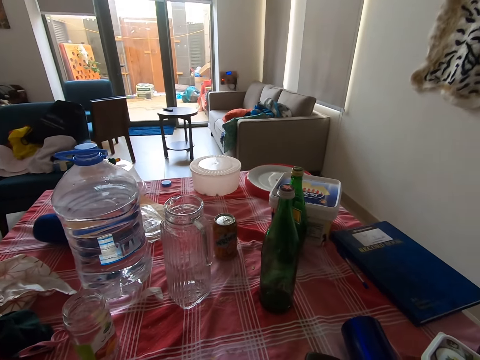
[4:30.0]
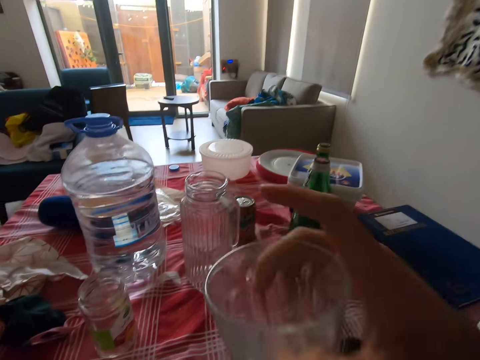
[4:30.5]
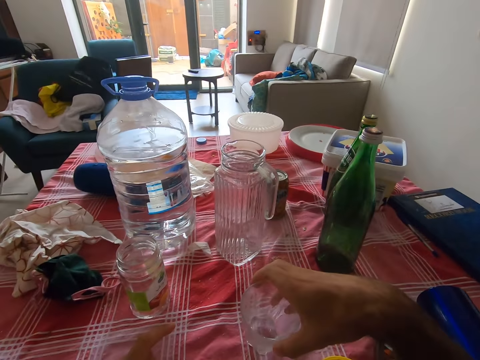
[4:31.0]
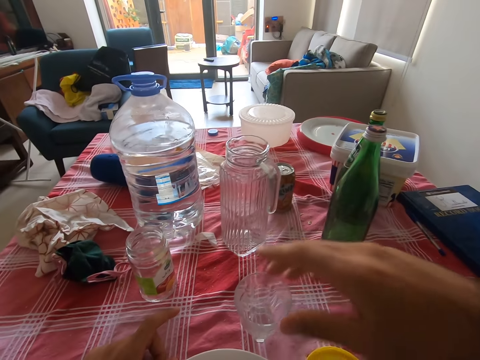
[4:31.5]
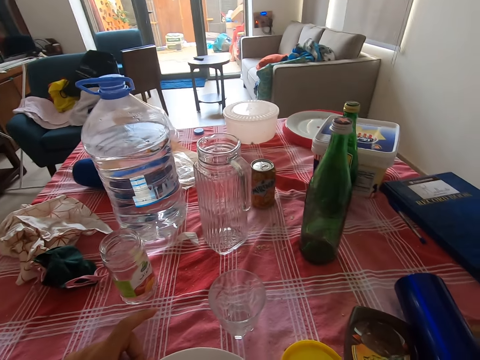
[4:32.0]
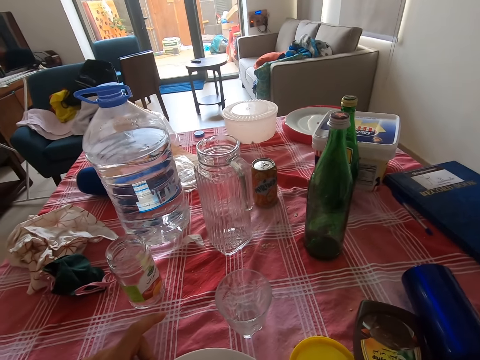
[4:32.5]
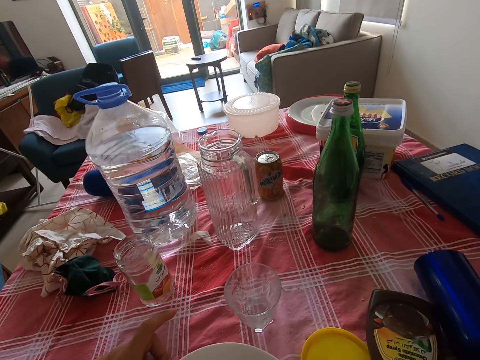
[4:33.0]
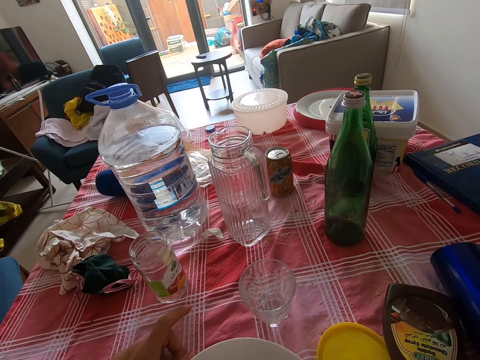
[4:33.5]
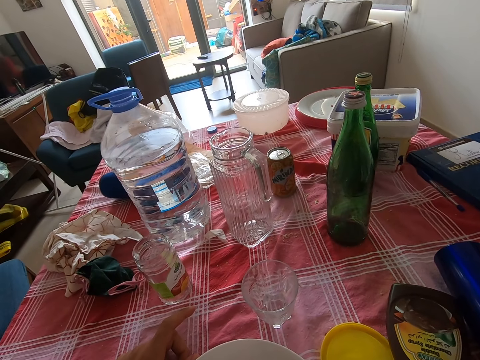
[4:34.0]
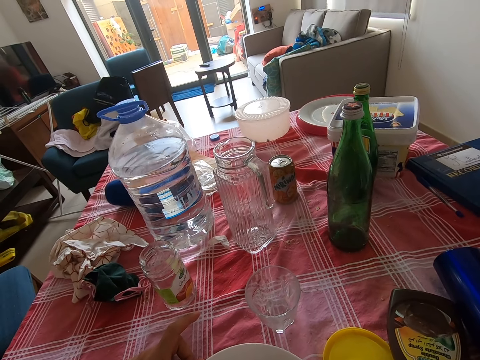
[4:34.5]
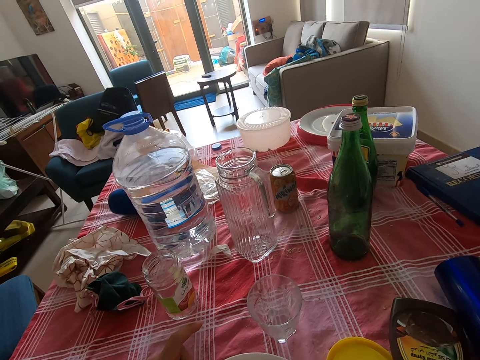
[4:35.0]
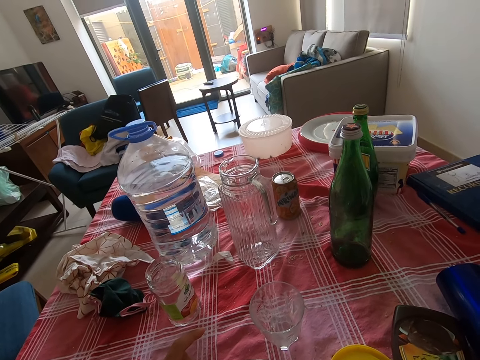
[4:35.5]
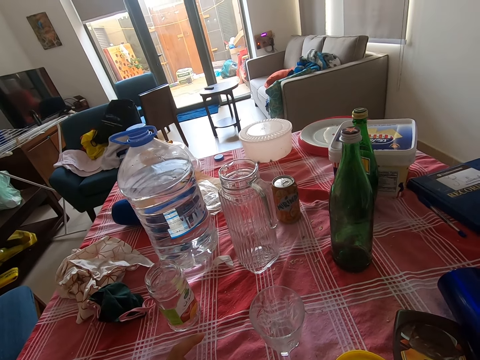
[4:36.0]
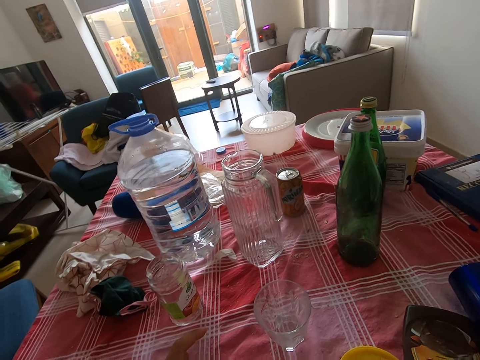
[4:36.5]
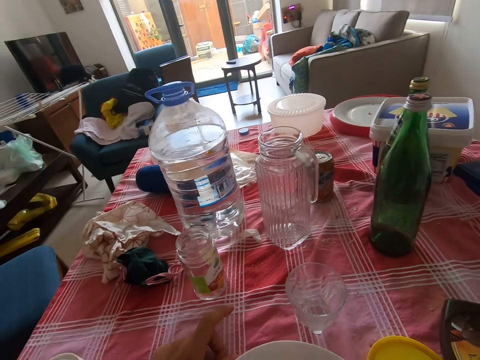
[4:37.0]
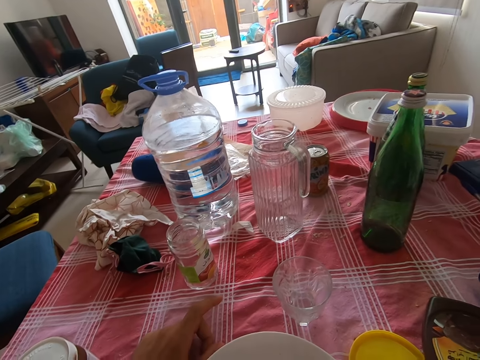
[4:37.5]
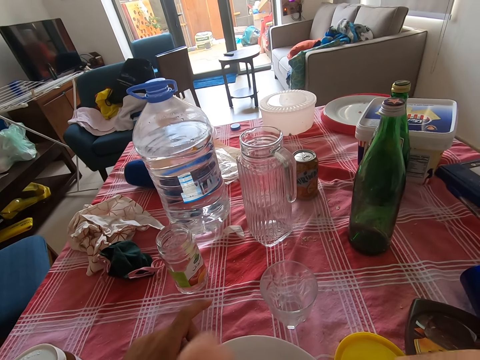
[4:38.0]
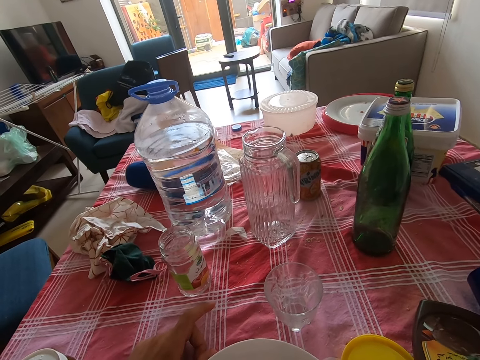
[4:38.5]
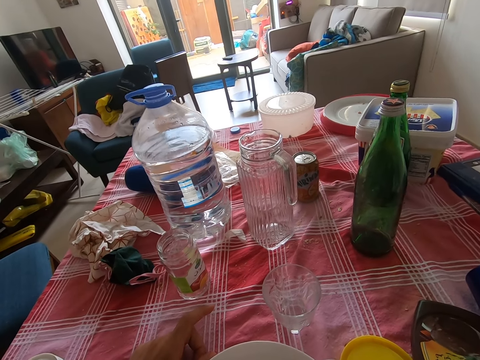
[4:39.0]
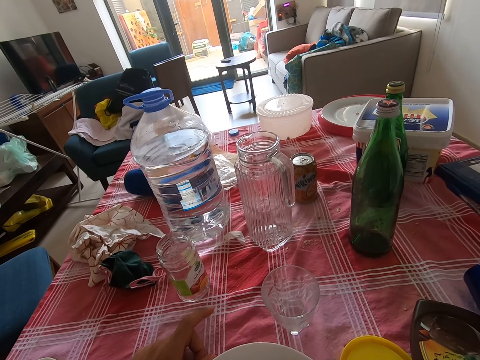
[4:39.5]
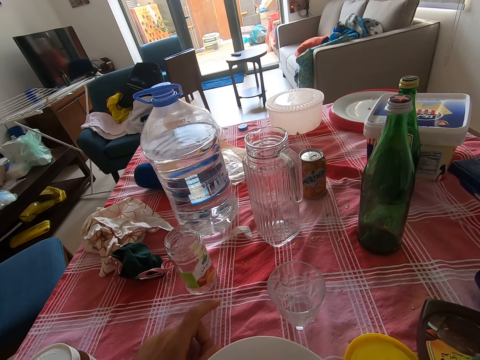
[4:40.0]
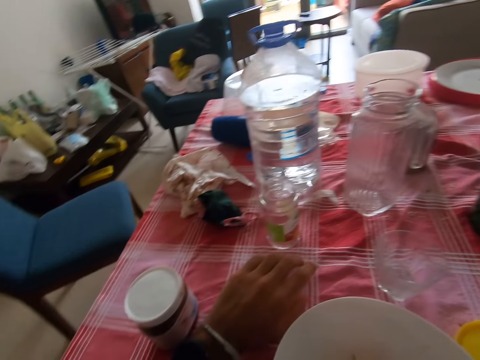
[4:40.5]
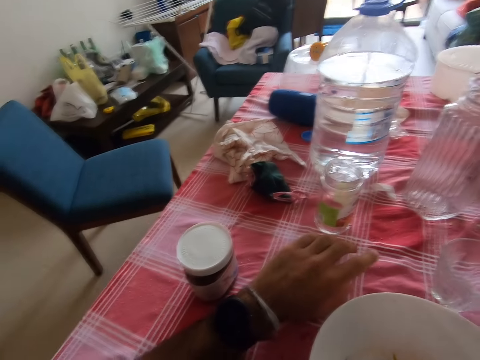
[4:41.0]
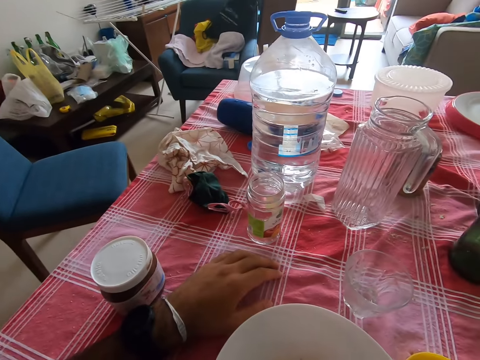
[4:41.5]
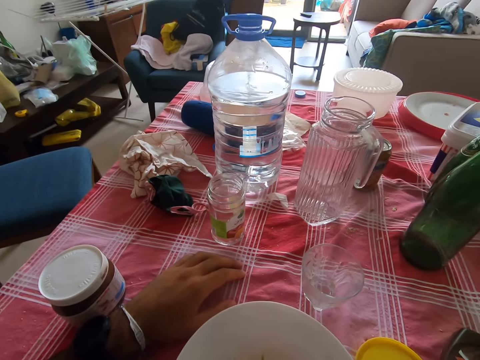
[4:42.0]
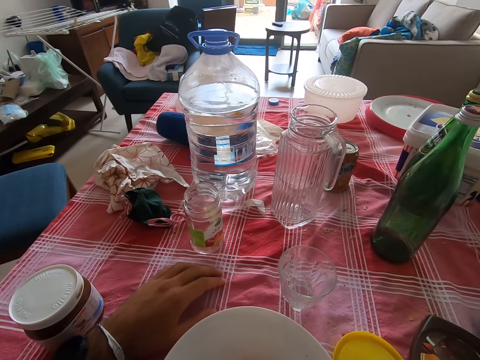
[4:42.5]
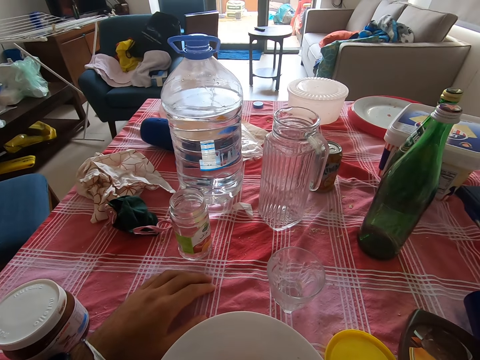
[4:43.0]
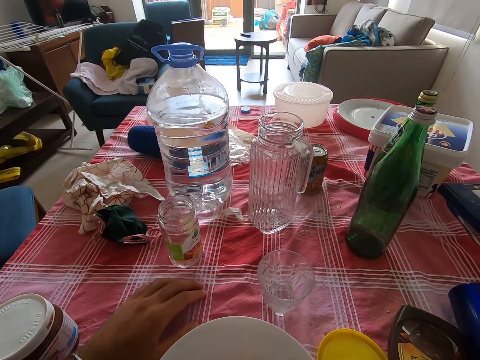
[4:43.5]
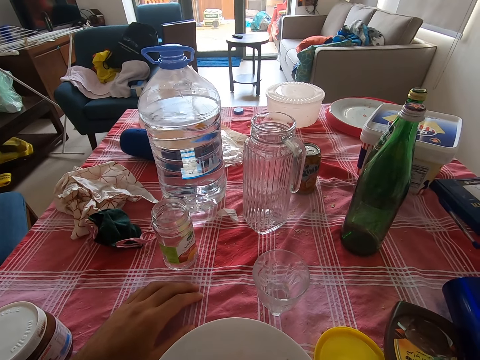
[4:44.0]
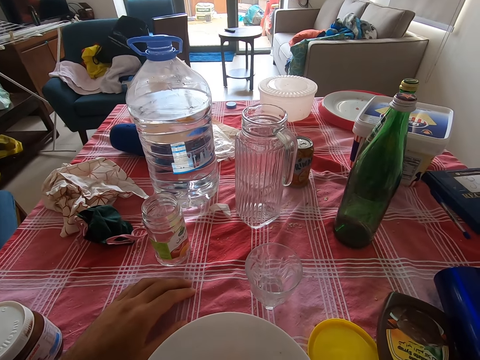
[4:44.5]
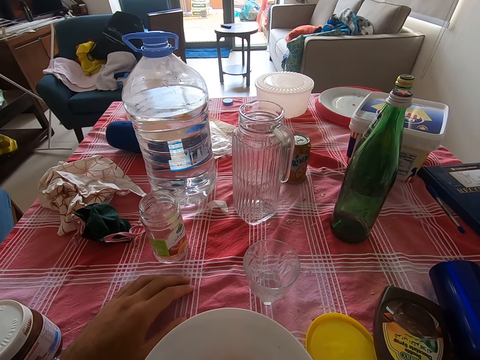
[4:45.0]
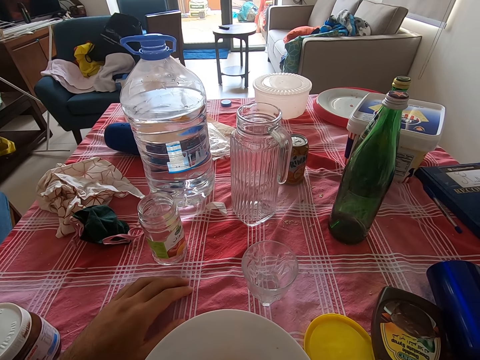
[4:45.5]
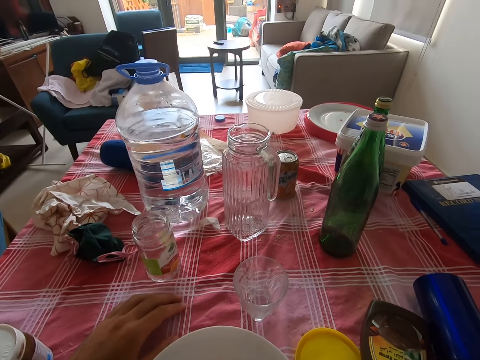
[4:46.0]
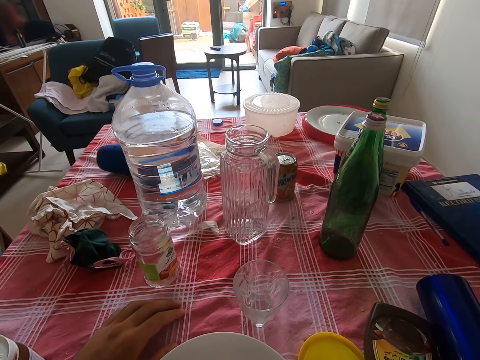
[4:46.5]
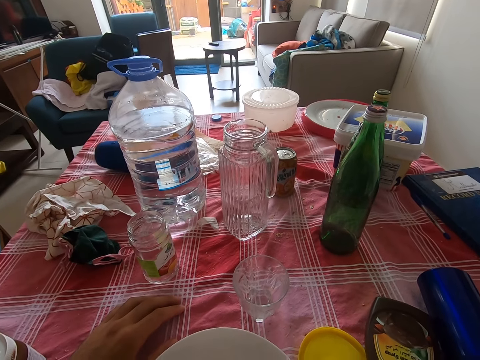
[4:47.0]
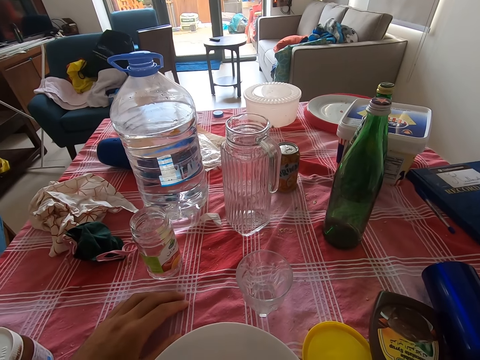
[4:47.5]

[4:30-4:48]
The camera wearer puts a glass on the table. He looks at the table. He looks at his arm.

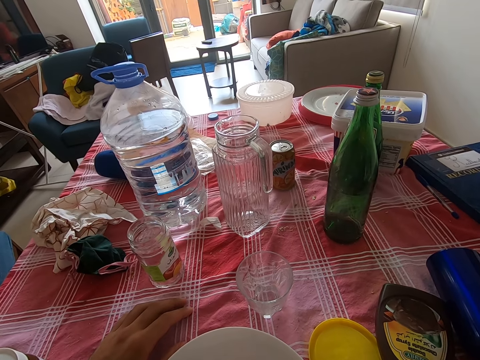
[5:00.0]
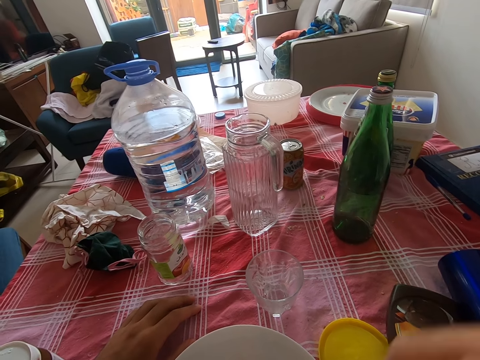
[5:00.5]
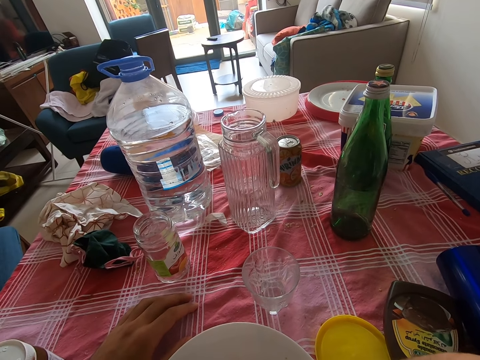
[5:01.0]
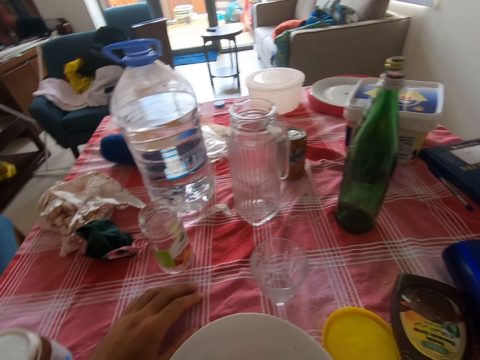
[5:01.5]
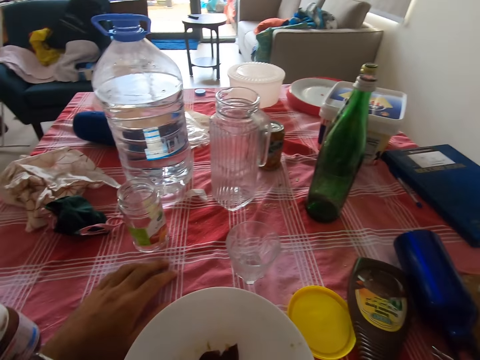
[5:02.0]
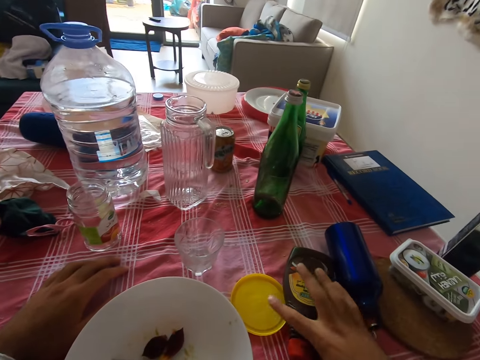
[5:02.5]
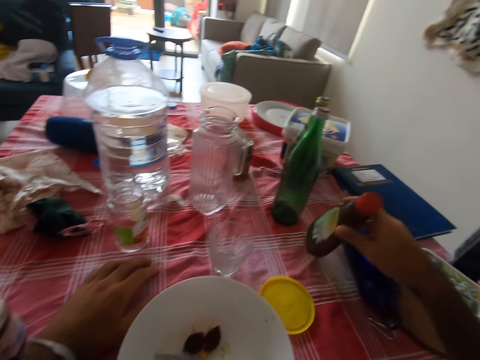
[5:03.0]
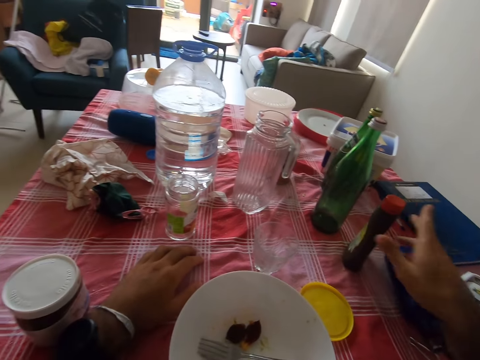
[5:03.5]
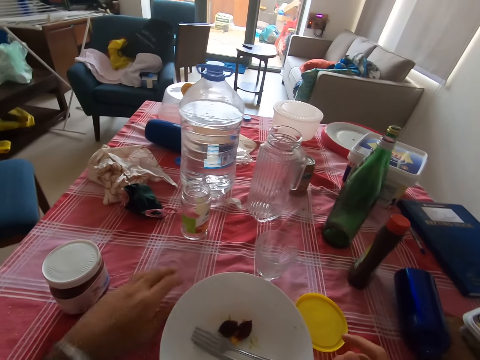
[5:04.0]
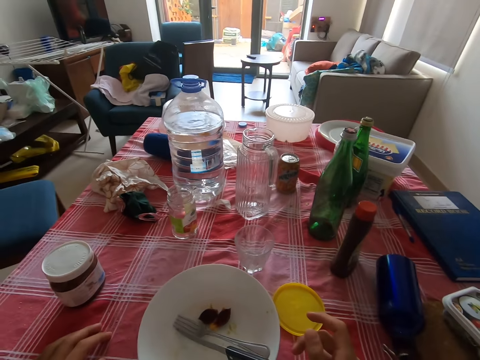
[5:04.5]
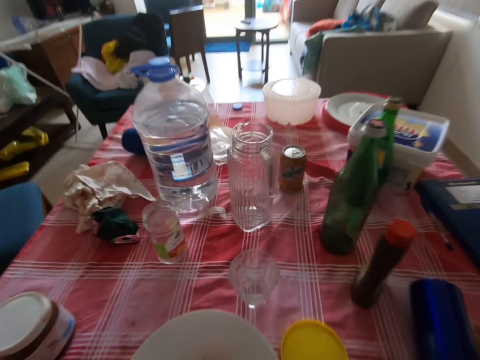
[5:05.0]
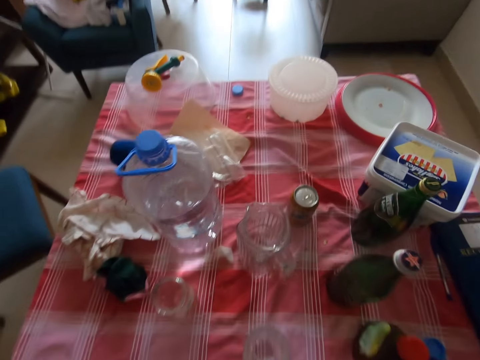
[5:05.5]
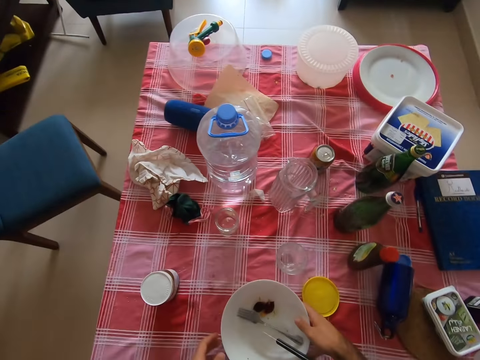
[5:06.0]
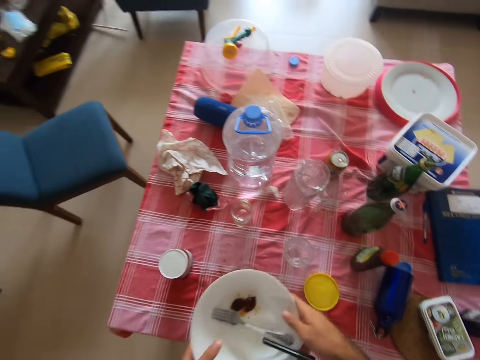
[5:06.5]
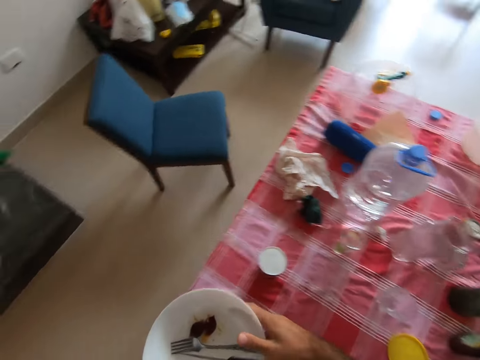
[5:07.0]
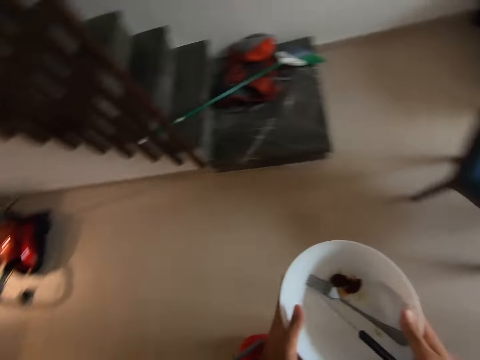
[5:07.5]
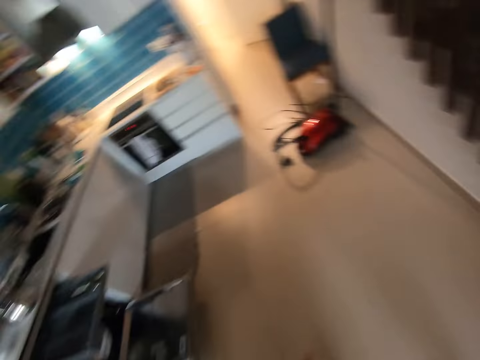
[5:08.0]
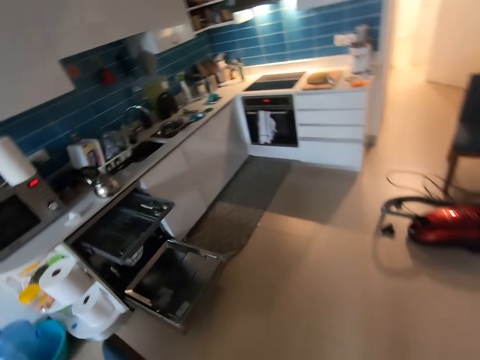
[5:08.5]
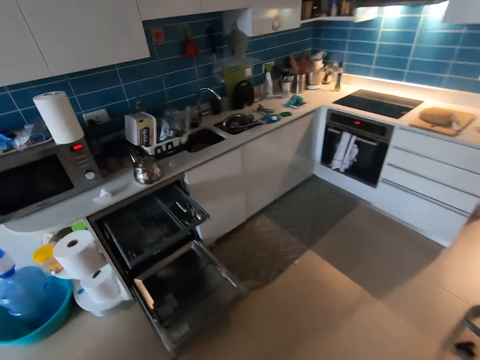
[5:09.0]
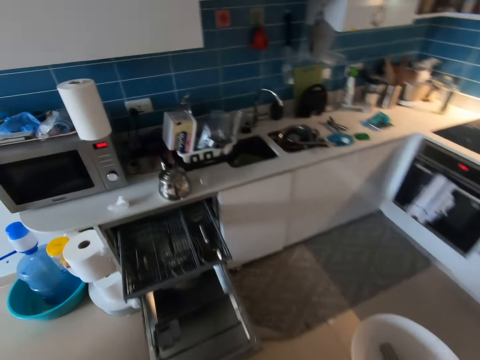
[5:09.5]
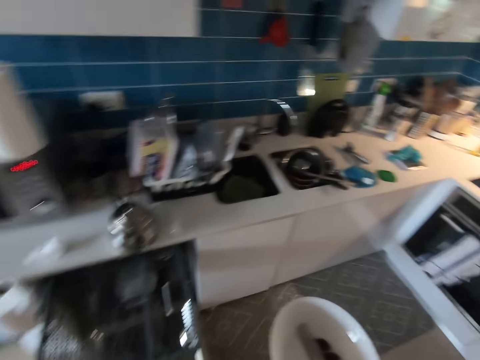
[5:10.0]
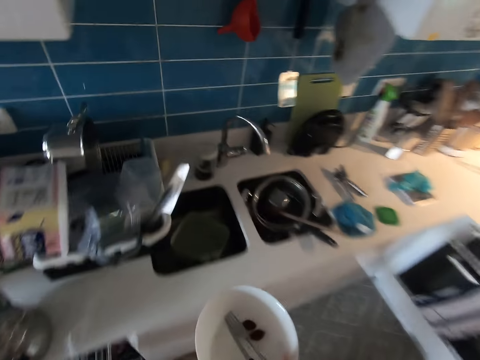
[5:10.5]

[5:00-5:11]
The camera wearer places a hand on the table. They lift the hand. They raise the hand down. They lift a bottle. They stand, pull back the seat, and pick a plate from the table. They turn around. They walk on the floor to the kitchen.
